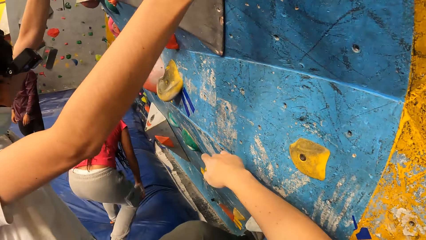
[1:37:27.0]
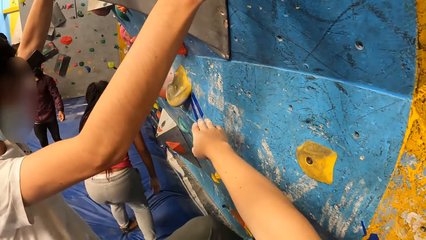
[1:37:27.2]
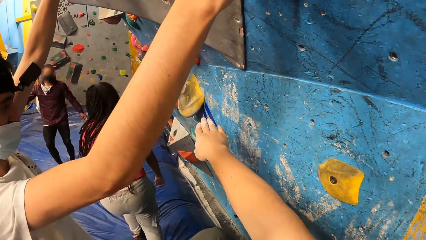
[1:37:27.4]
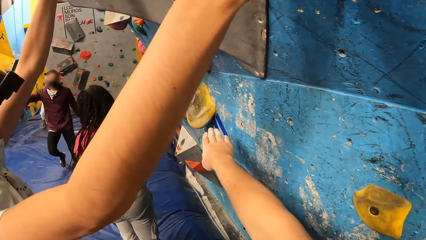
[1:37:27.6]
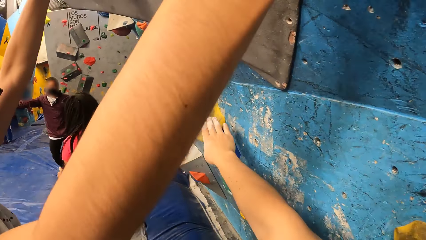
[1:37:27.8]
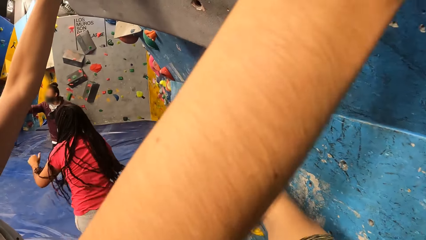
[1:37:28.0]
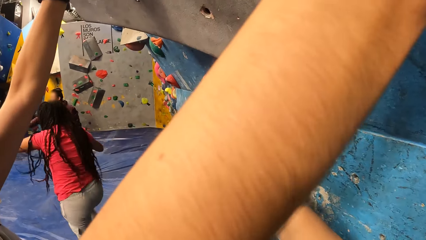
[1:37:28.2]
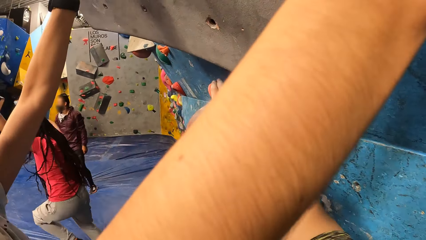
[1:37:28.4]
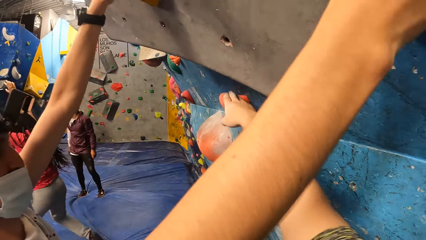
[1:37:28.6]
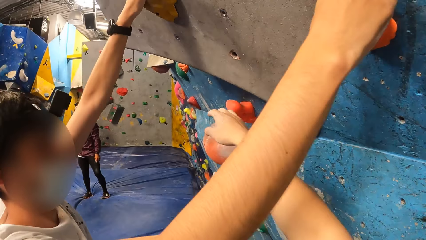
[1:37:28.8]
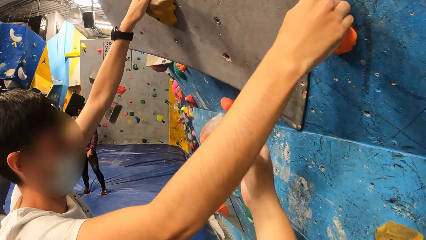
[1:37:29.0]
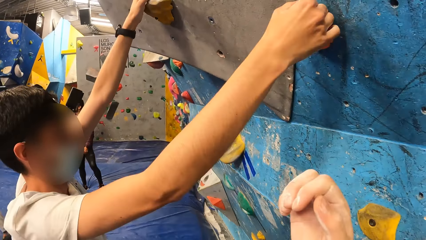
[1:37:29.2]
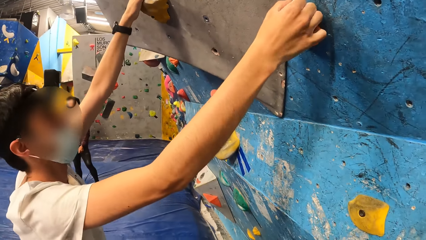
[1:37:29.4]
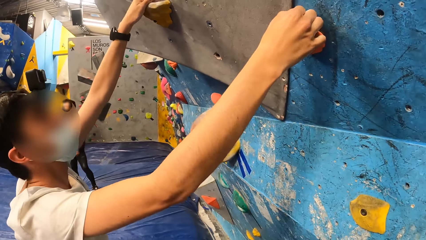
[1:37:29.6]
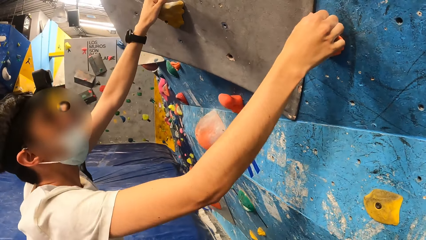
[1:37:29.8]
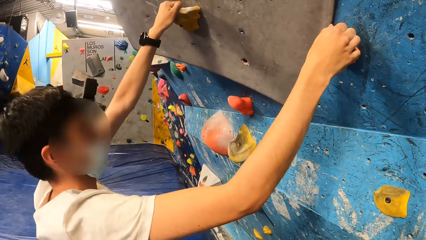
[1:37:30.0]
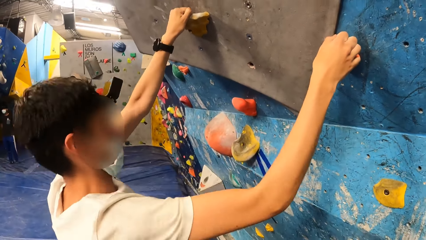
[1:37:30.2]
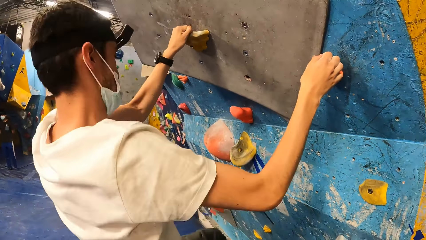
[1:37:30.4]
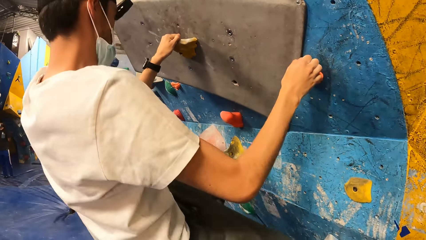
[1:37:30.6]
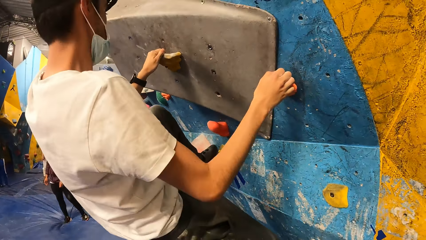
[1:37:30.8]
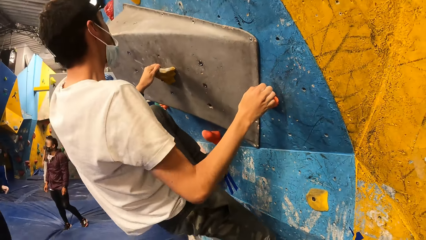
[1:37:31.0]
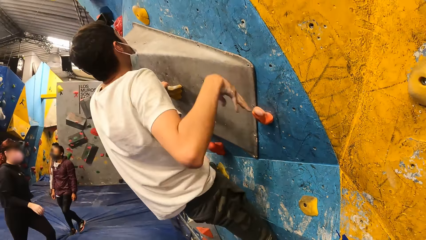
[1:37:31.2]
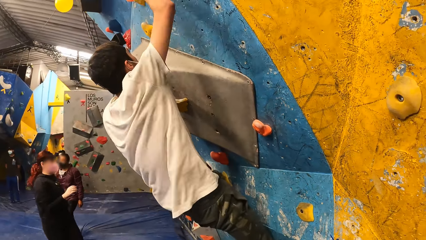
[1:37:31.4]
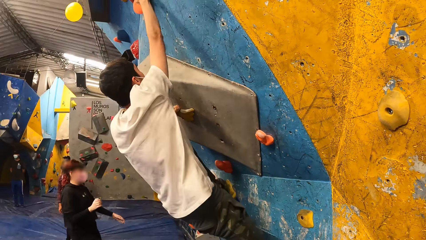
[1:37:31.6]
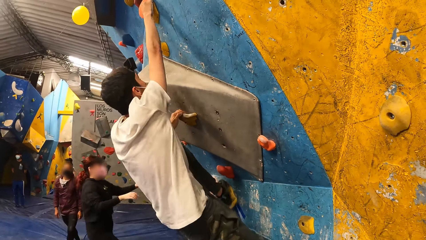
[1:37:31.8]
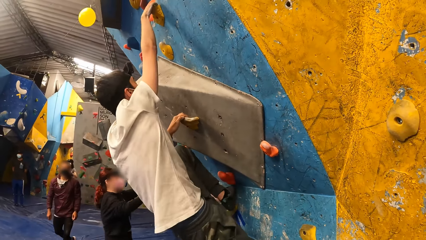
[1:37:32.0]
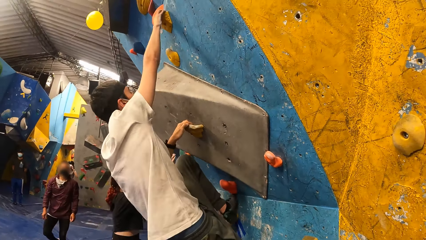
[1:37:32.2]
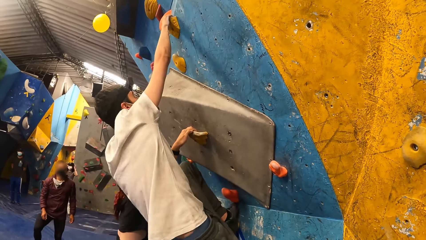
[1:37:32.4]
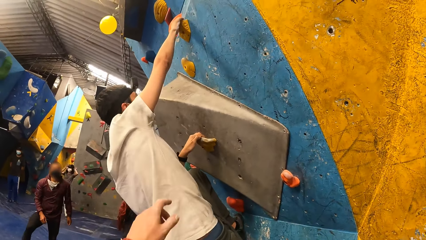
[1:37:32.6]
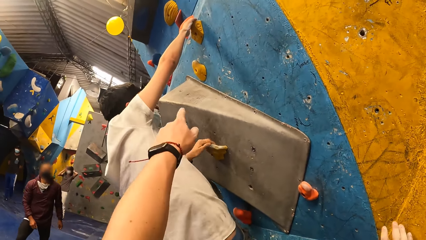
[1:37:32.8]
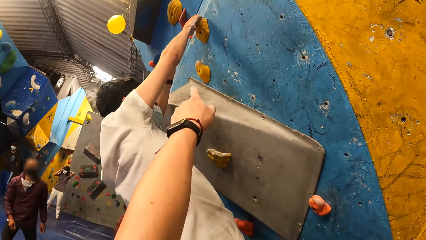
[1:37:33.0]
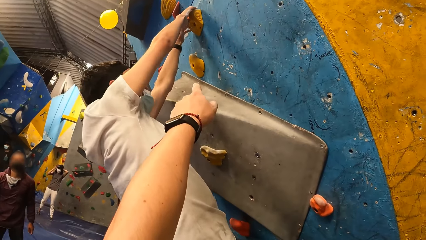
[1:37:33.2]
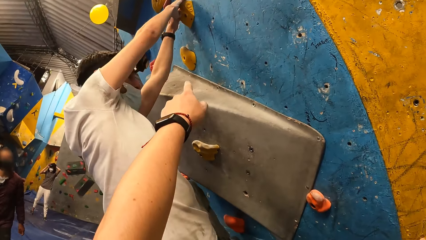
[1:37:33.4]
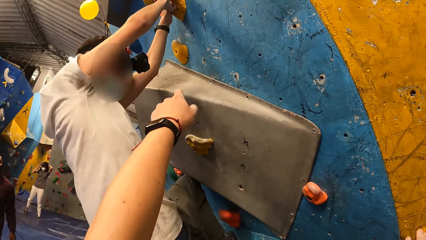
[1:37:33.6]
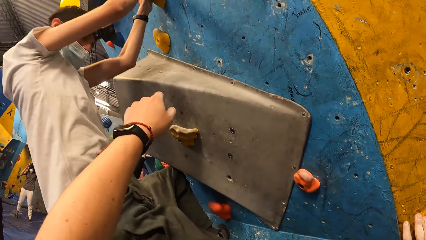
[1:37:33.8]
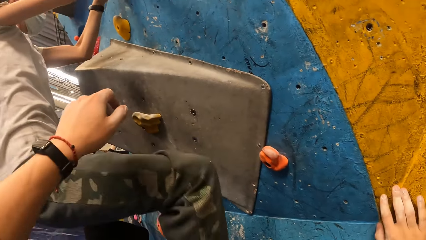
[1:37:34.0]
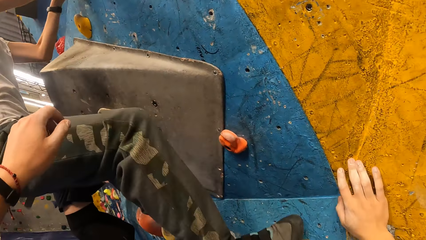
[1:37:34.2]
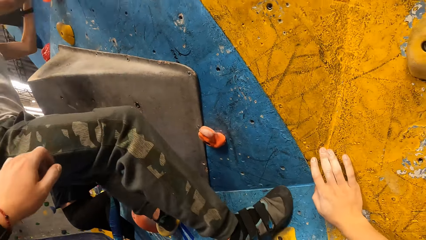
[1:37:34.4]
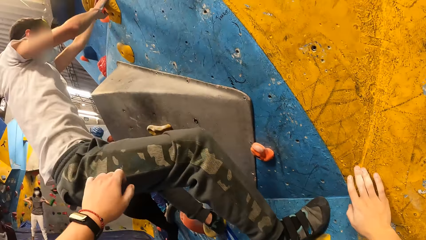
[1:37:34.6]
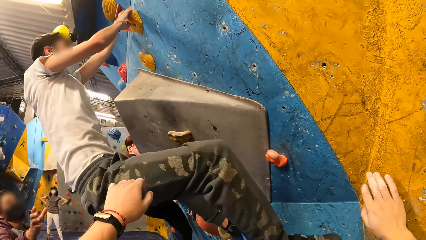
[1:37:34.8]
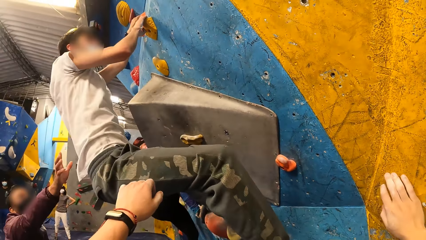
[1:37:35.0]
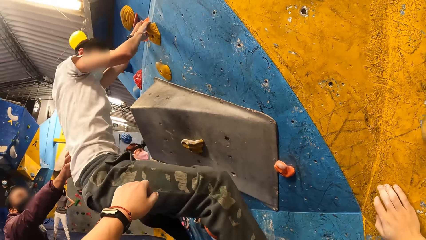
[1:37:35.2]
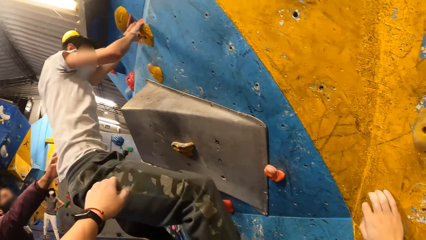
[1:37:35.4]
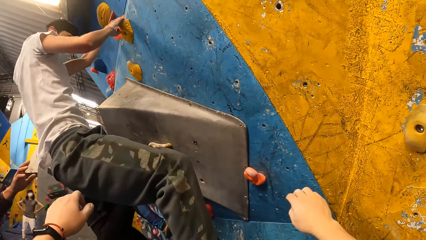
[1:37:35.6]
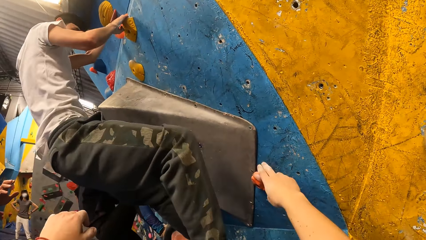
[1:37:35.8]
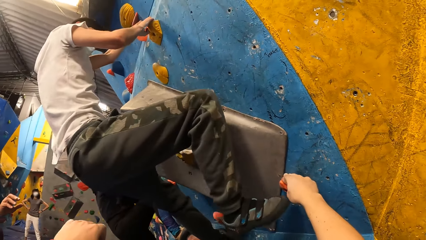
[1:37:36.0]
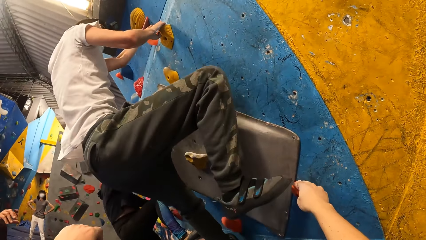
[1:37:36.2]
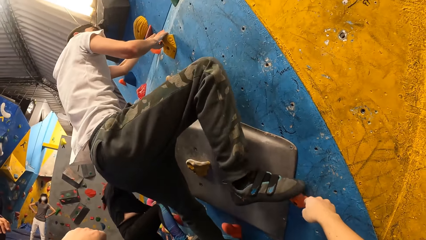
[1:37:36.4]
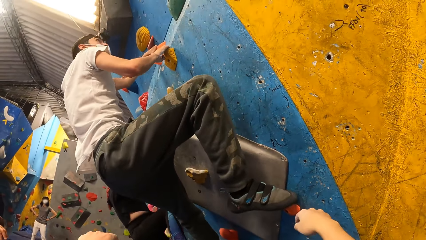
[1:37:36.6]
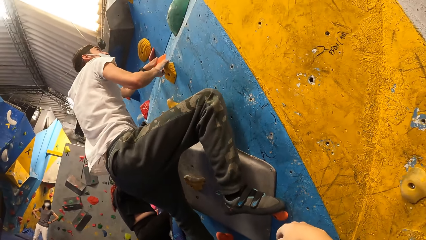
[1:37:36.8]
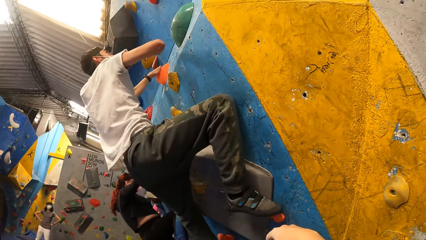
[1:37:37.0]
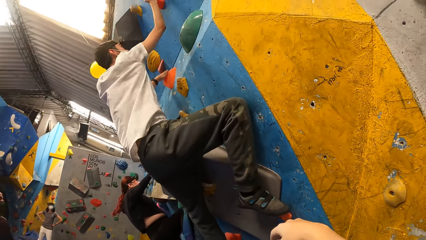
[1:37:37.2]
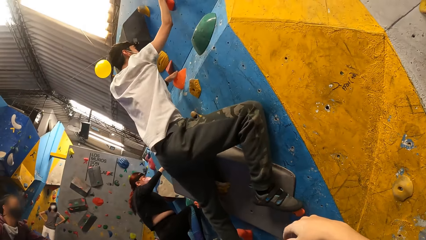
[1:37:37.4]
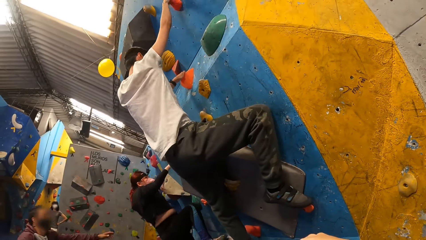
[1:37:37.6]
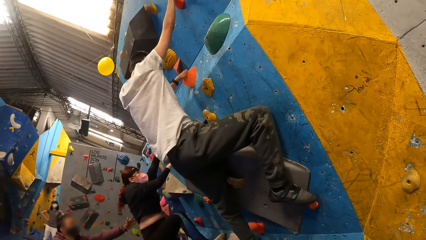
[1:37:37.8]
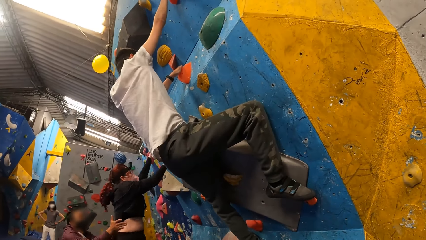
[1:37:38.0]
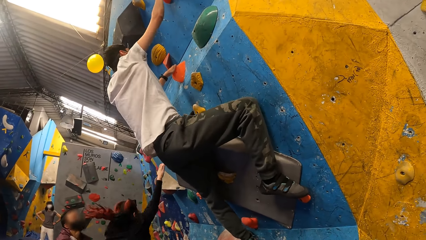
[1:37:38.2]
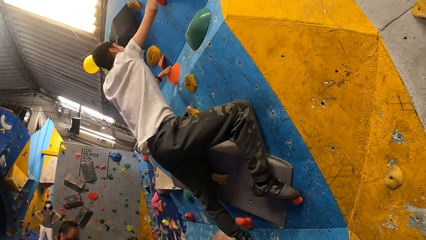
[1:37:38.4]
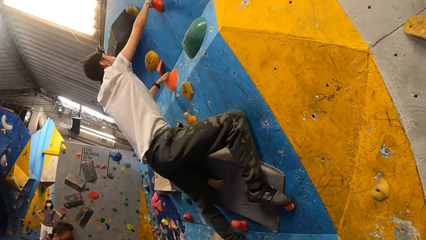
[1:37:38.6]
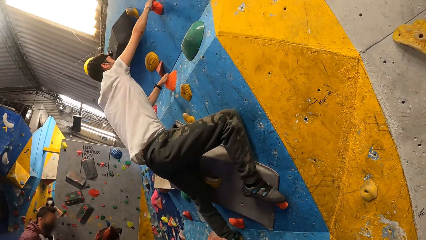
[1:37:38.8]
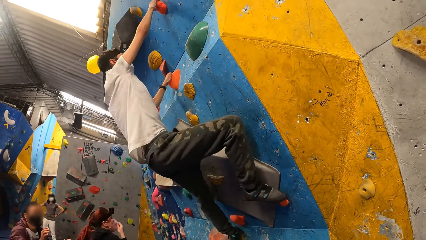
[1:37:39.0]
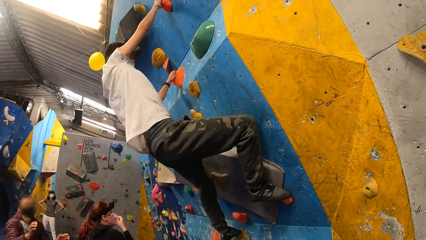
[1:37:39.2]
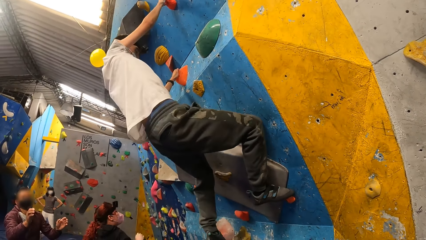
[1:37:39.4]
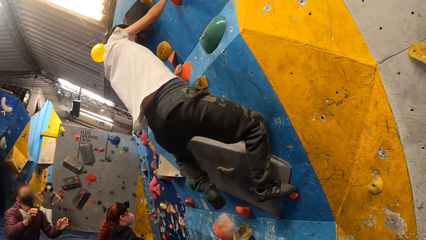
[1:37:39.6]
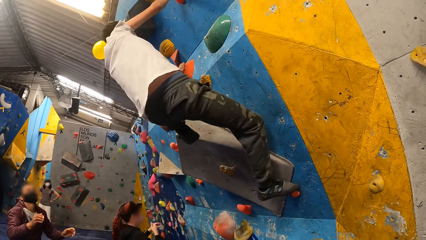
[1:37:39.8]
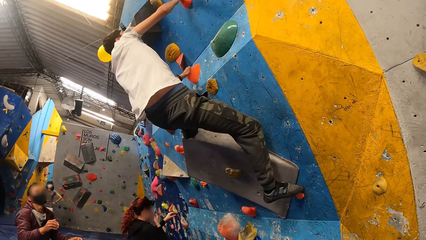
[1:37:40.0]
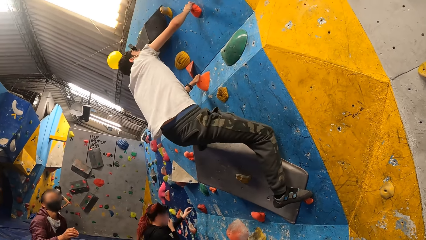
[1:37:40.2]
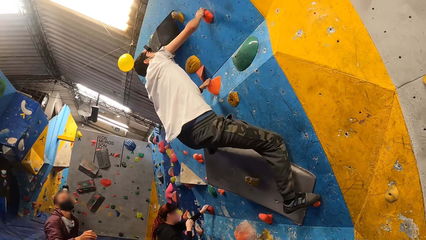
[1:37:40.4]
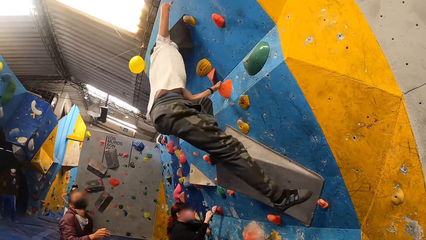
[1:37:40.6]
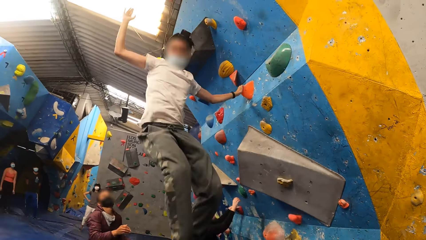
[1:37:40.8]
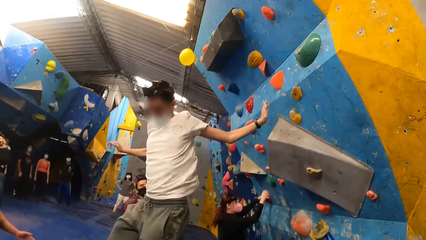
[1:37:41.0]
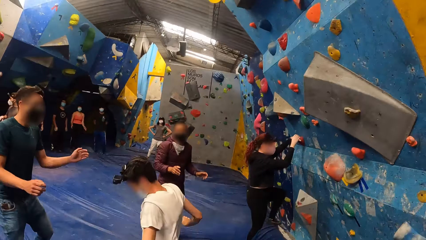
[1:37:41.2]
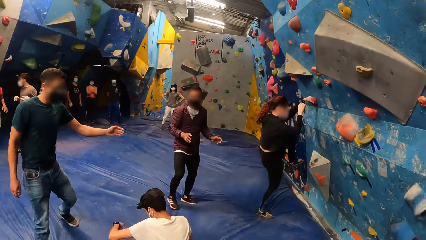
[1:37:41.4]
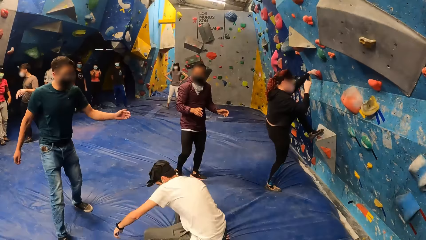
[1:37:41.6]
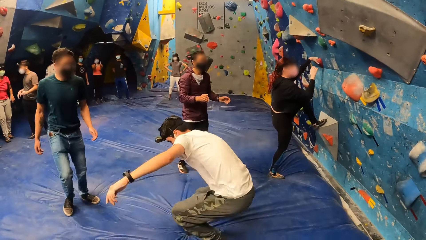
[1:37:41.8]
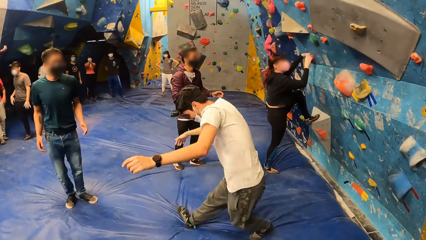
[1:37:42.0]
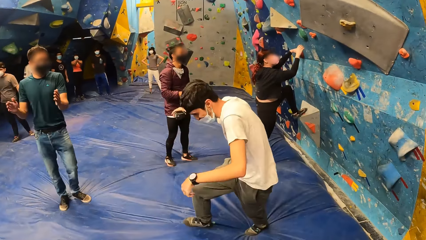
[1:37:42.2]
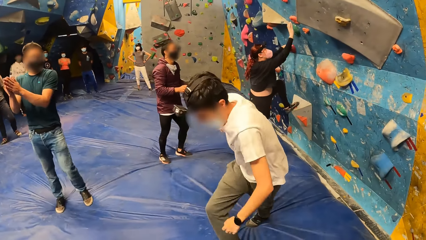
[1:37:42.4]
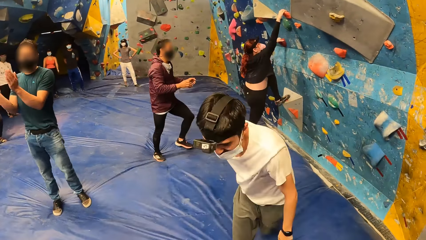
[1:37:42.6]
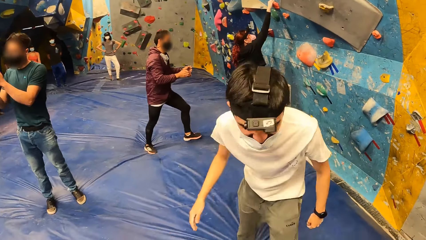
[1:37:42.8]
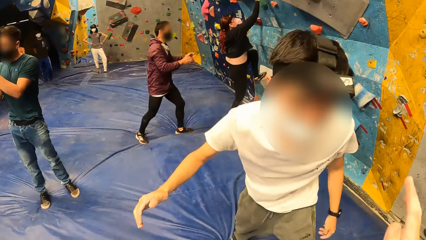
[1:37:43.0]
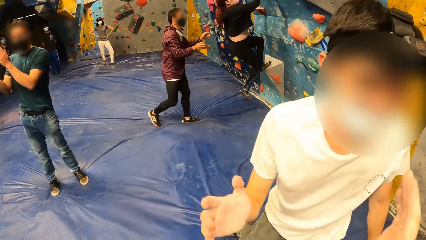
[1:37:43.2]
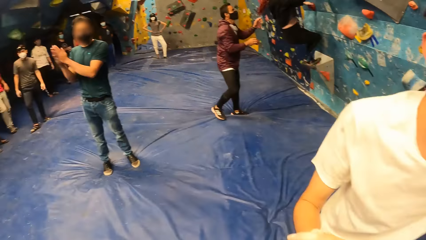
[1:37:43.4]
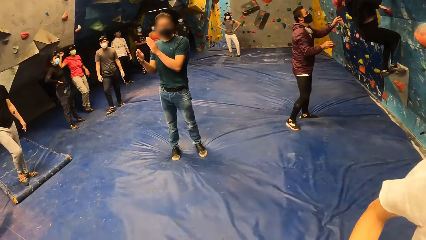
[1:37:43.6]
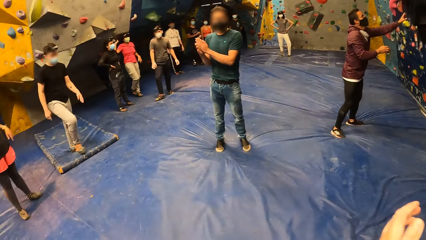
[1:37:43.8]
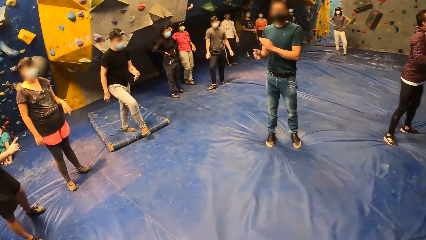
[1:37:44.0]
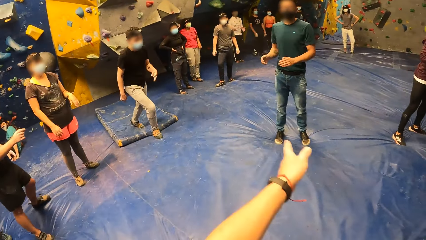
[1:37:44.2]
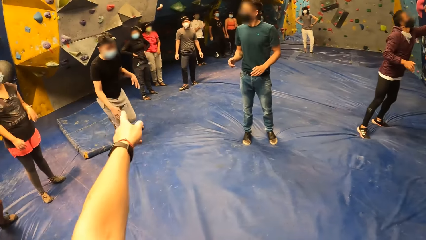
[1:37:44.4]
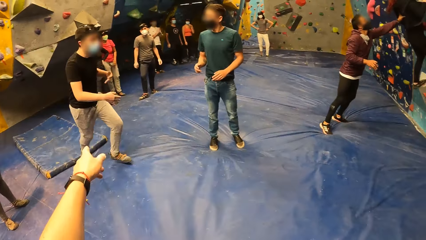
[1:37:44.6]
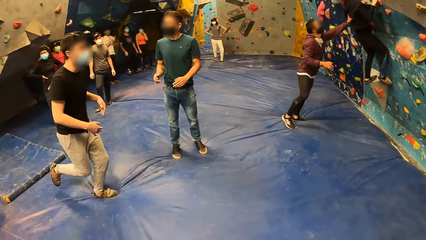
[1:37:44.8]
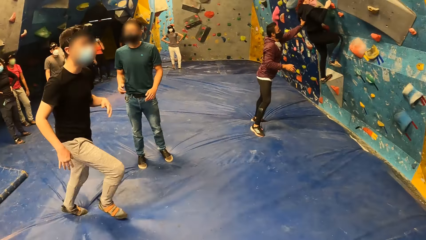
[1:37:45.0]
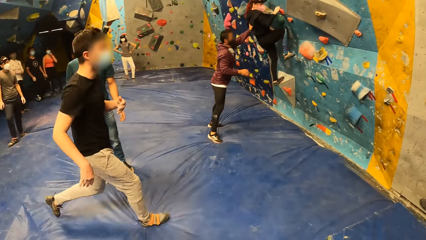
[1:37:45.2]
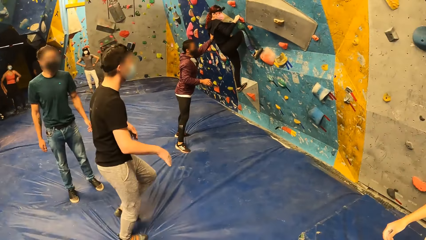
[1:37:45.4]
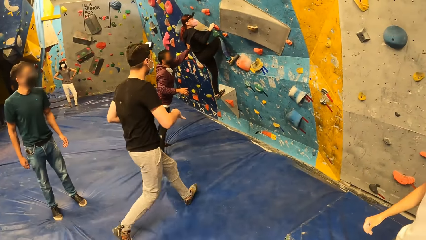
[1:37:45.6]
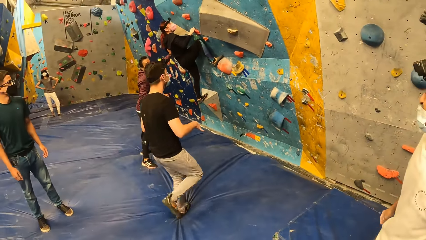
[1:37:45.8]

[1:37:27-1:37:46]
A man looks around. The camera wearer moves a hand. He touches the wall with his right hand. He holds a boulder stone and looks around. The man climbs the wall. A woman climbs the wall. The camera wearer uses gestures and looks around. Another man interacts with the first man. The camera wearer holds the boulder stone and looks around. The second man interacts with the woman. The woman climbs the wall. The first man jumps on the floor. A third man looks around. Another woman claps hands. The first man walks around. The first man shakes hands with the camera wearer. The camera wearer looks around. A fourth man runs towards the wall. A third woman looks around. The camera wearer uses gestures. The second man interacts with the first woman. The camera wearer looks around.
